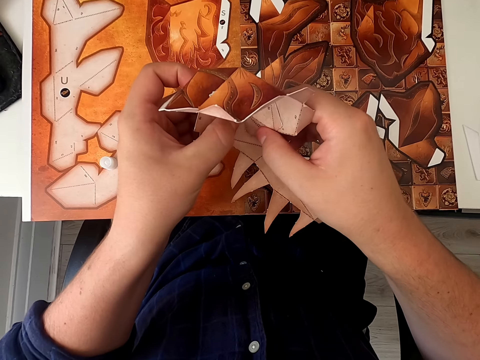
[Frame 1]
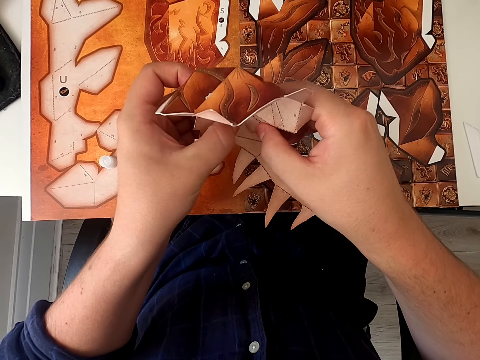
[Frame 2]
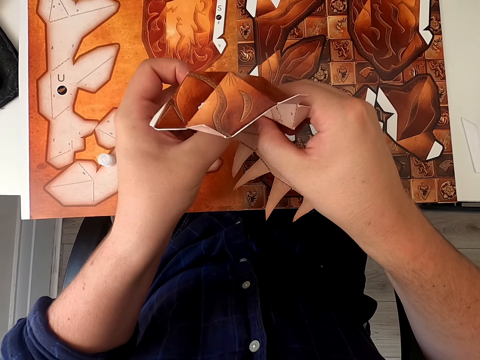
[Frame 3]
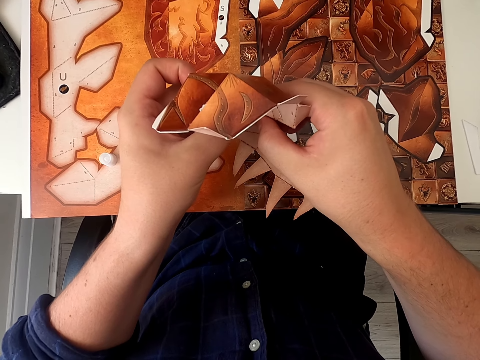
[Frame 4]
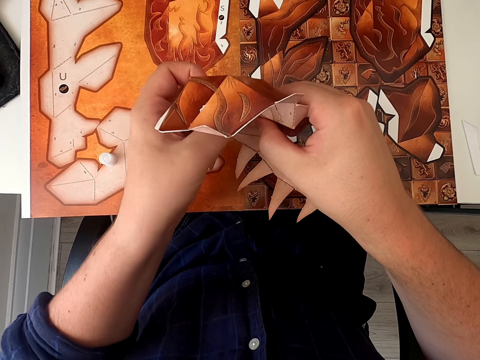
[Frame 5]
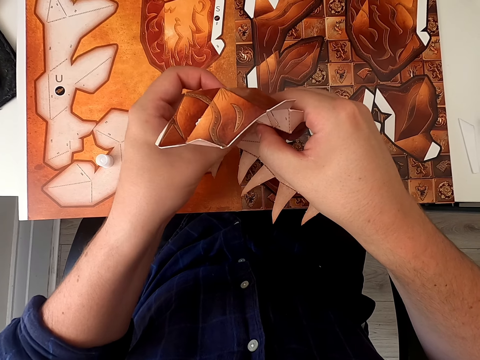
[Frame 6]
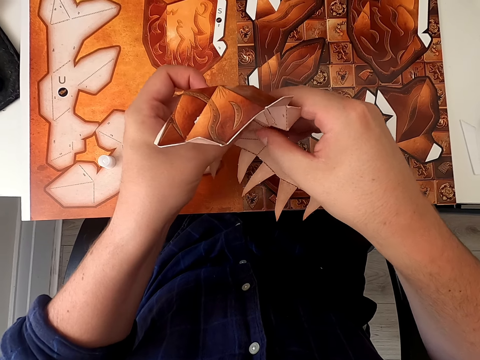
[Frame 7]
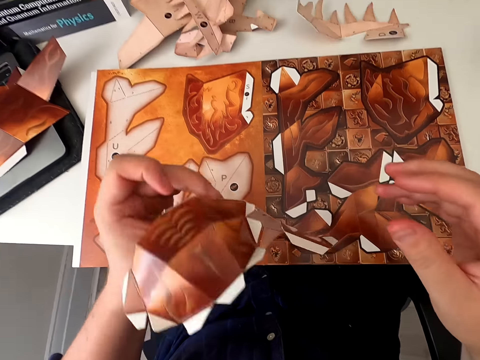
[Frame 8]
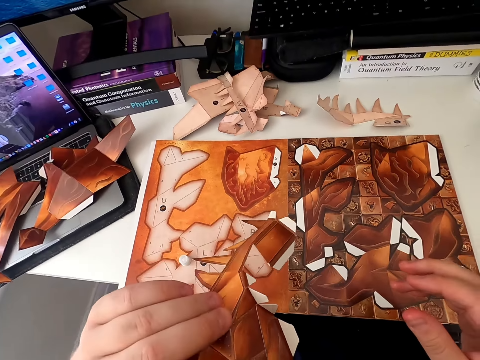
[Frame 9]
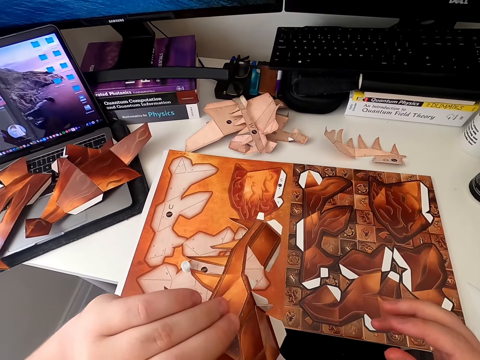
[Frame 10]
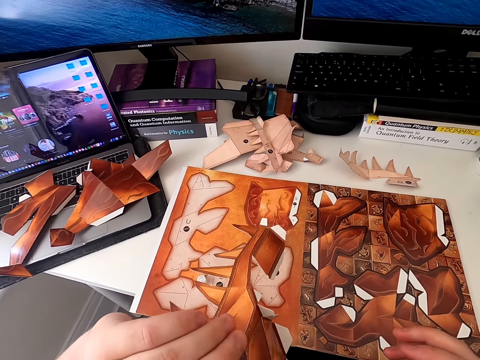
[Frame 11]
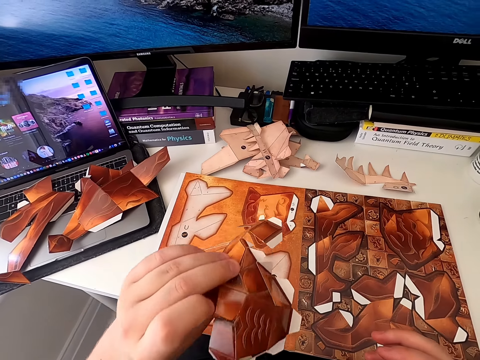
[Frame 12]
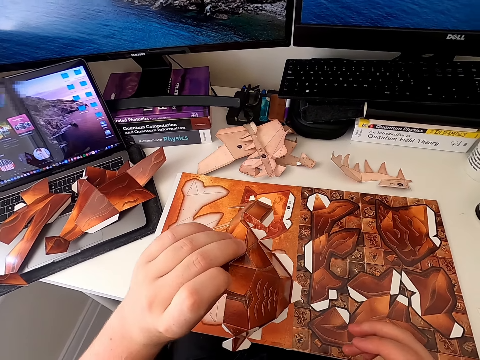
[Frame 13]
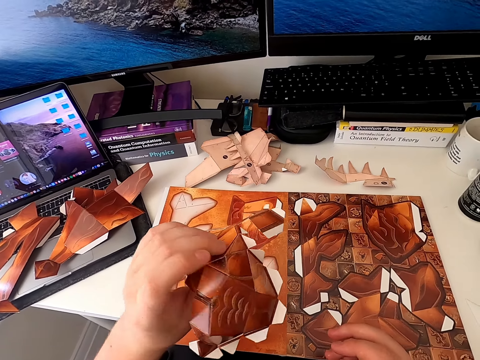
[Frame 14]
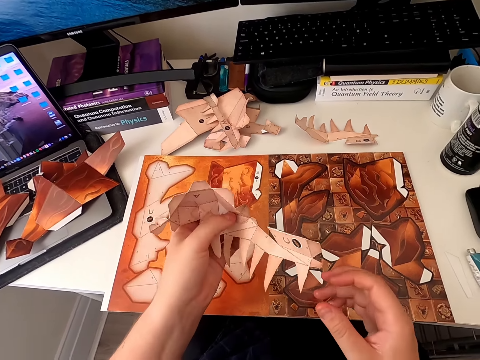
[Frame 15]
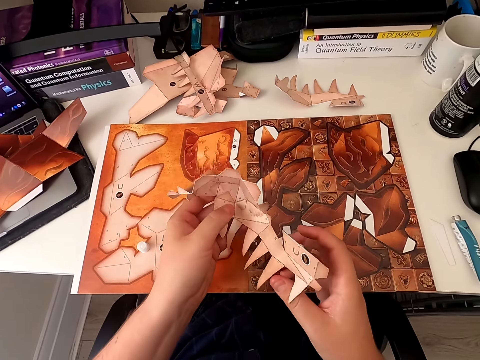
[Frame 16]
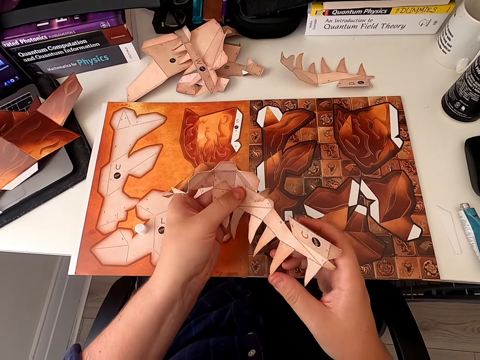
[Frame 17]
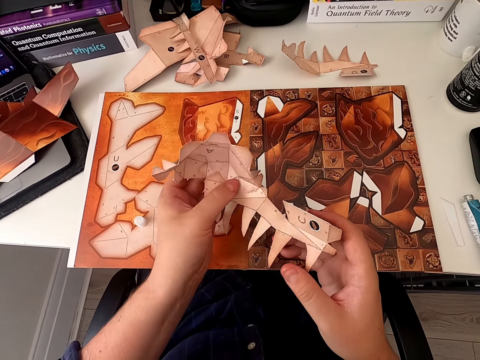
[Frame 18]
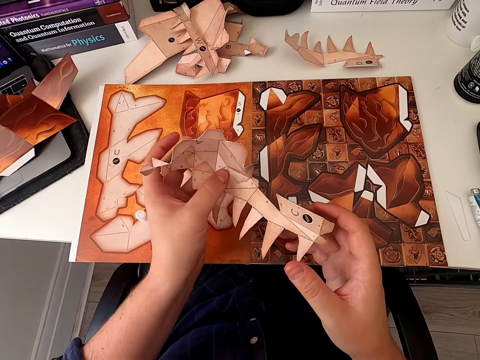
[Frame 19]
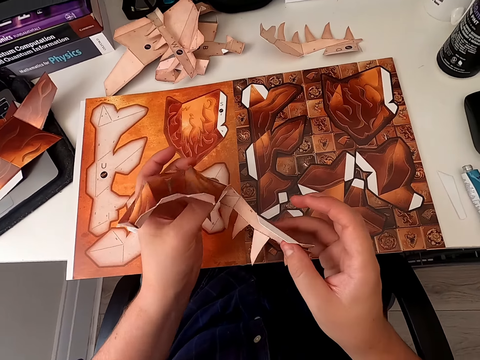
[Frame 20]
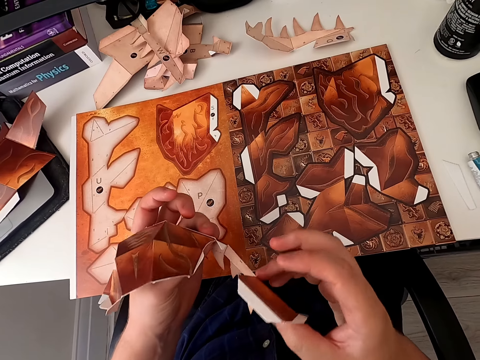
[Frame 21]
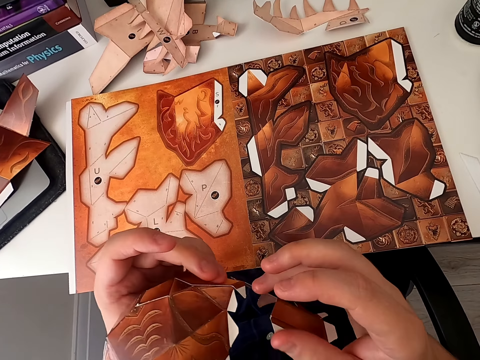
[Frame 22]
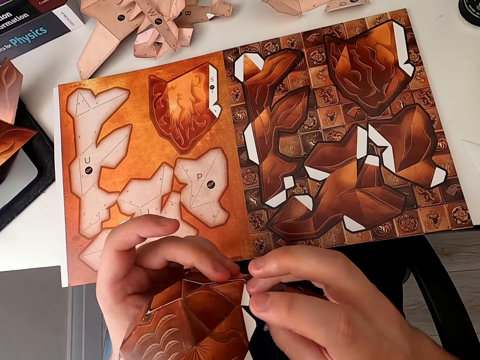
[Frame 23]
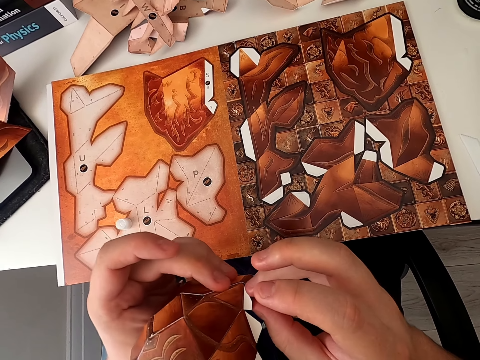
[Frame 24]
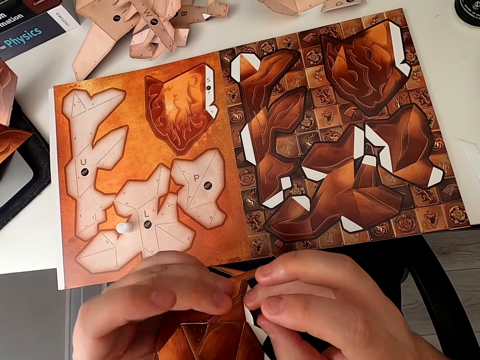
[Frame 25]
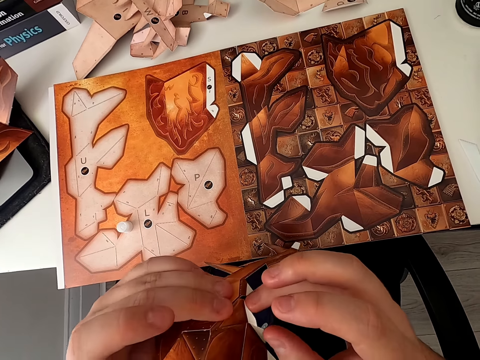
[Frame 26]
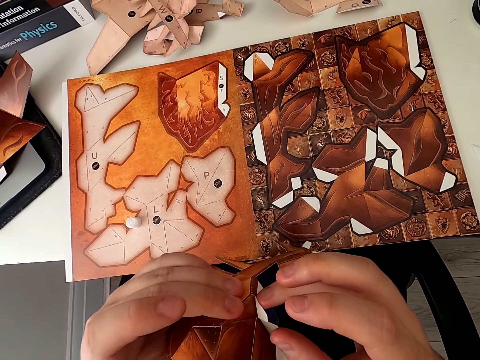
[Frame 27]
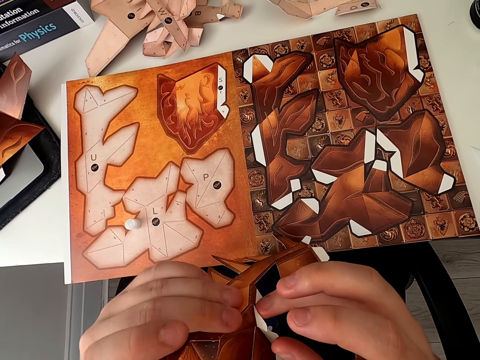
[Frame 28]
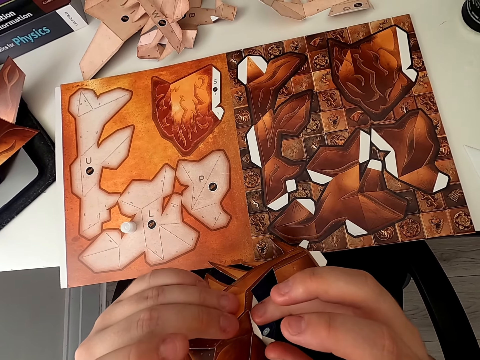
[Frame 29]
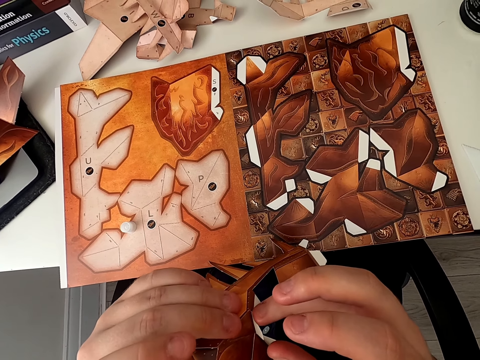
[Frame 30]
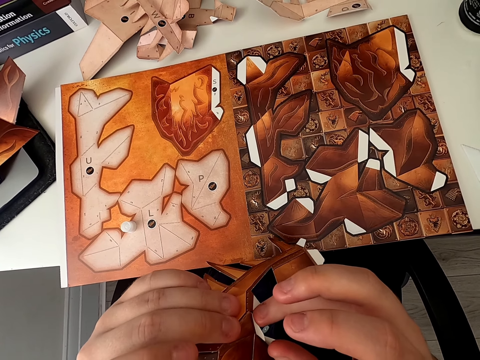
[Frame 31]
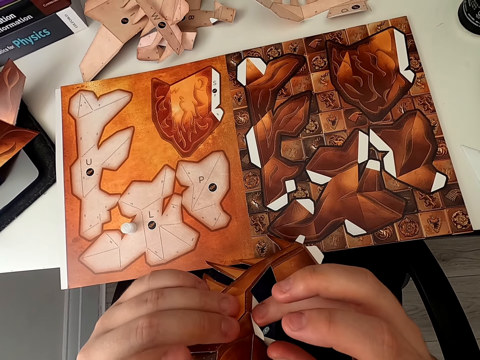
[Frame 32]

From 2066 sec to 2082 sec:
The camera wearer sticks the paper craft. They lift up the paper craft. They stick the paper craft. They turn the paper craft. They stick the paper craft. They stick the paper craft again.

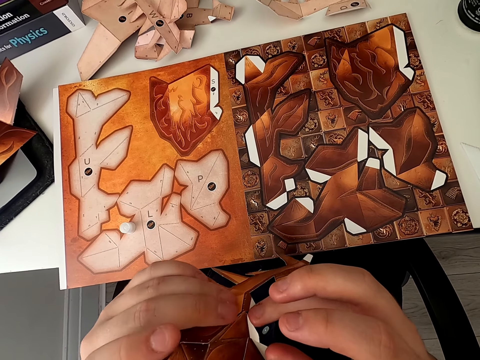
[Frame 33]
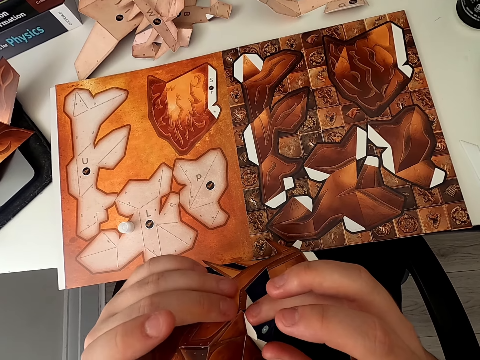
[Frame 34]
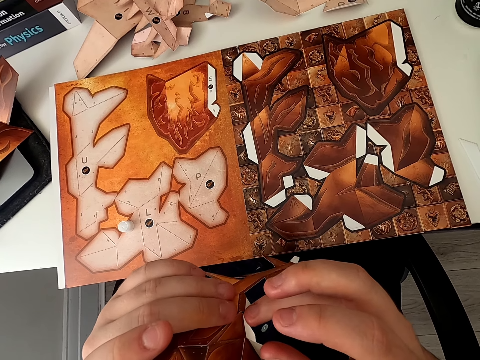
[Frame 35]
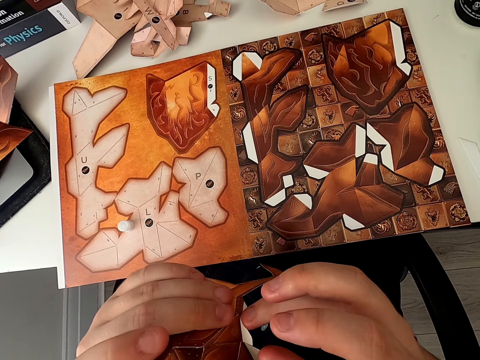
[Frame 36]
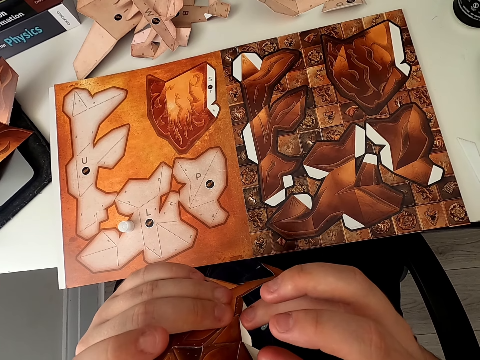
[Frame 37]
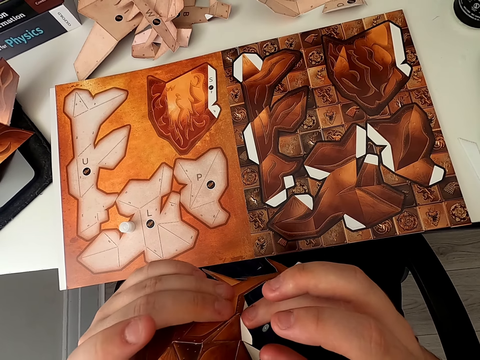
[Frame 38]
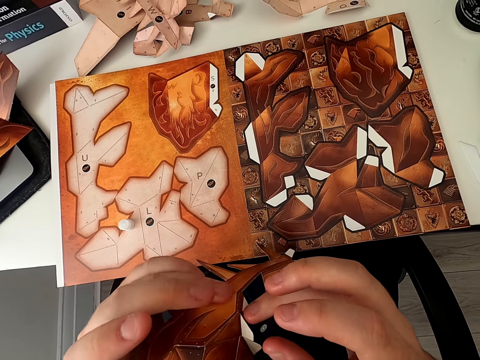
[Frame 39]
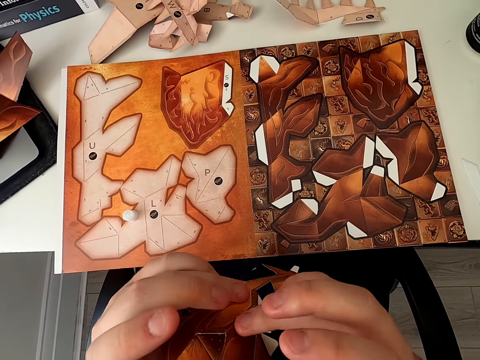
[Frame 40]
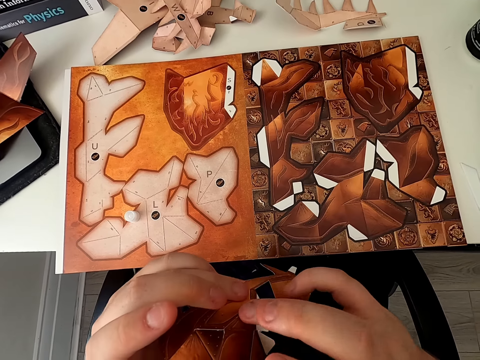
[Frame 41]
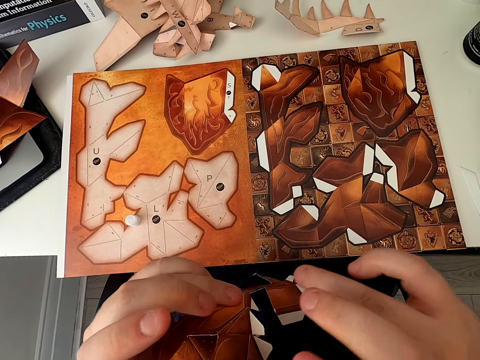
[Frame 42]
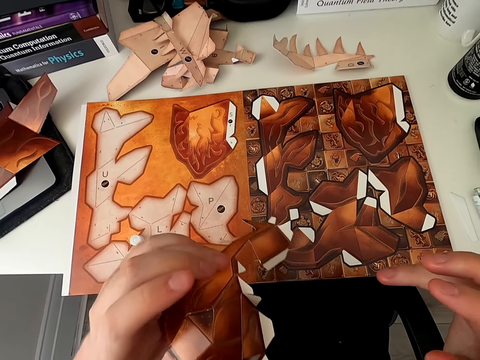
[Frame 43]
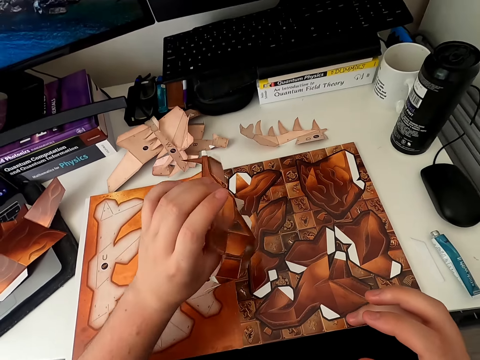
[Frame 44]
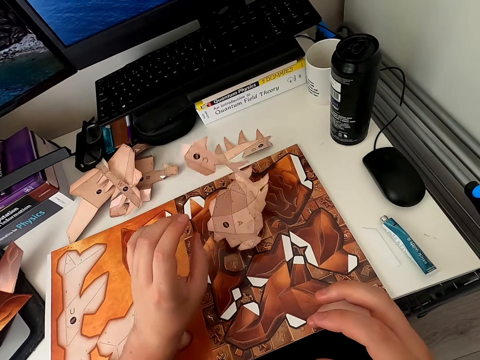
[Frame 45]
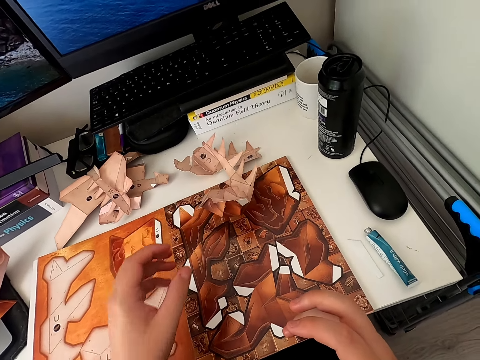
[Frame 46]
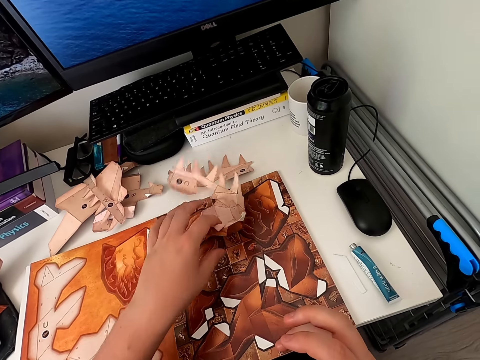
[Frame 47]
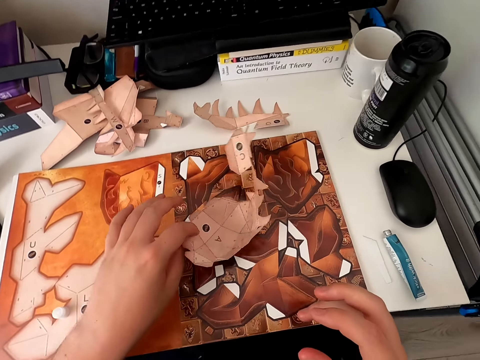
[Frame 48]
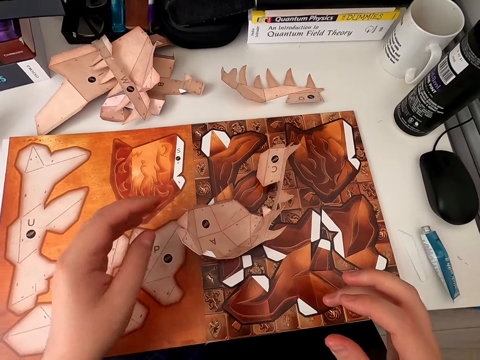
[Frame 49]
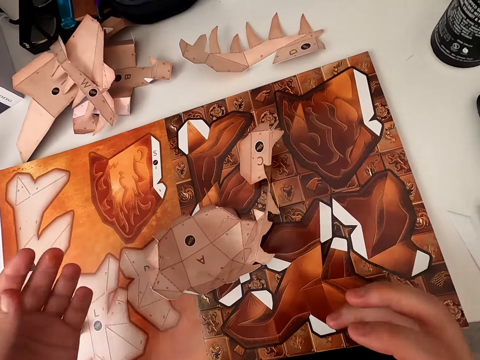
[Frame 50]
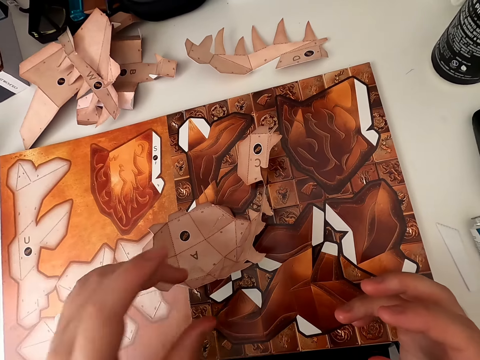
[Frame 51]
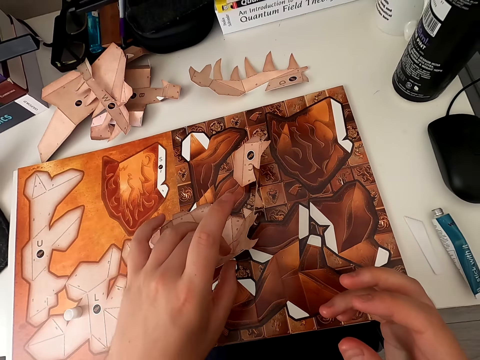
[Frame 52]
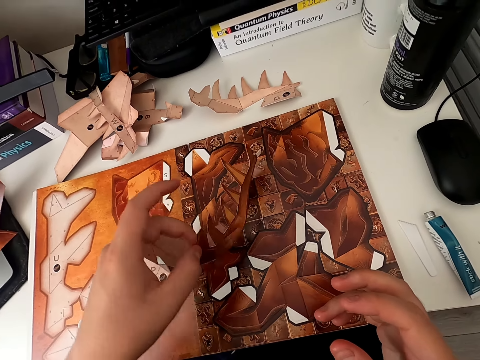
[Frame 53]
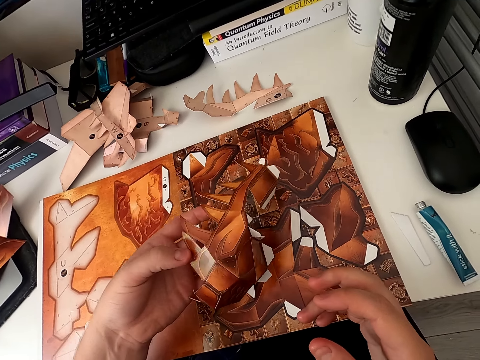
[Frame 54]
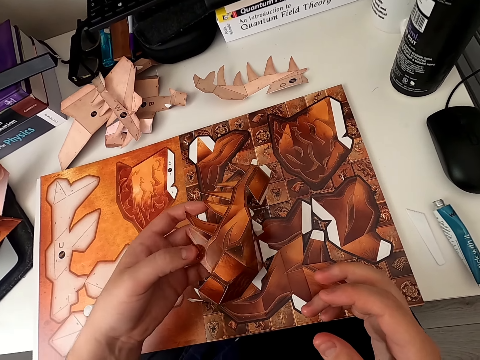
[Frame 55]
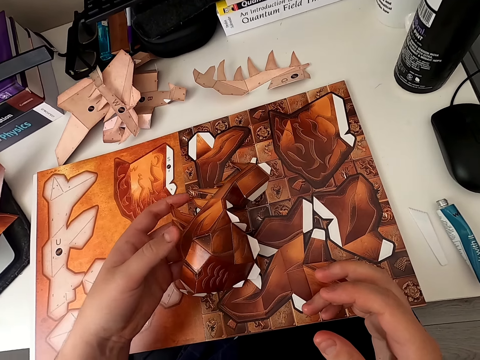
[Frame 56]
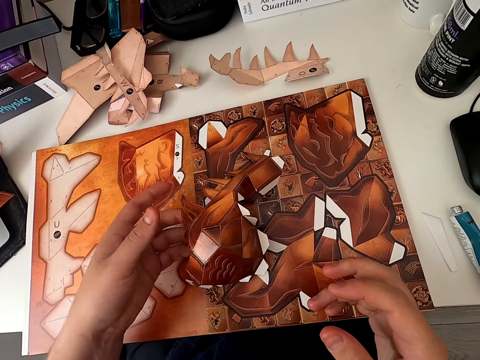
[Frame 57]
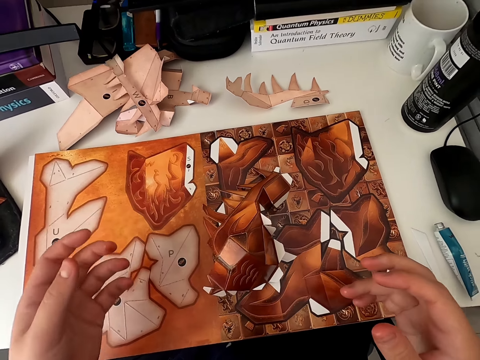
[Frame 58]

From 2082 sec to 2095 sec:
The camera wearer sticks the paper craft. They put the joined piece on the table. They move the paper craft. They turn their hand. They turn the paper craft.
